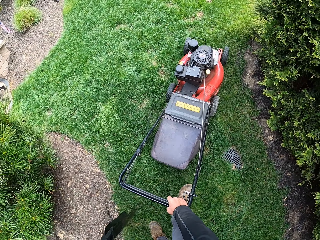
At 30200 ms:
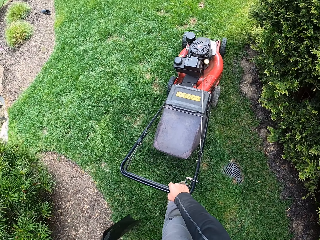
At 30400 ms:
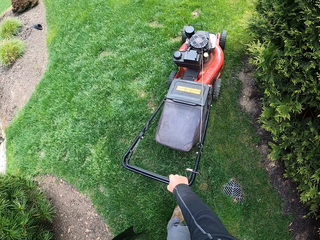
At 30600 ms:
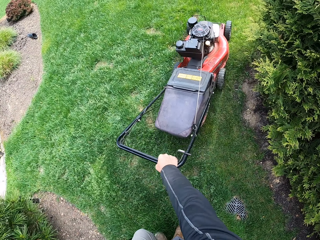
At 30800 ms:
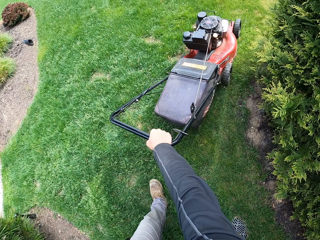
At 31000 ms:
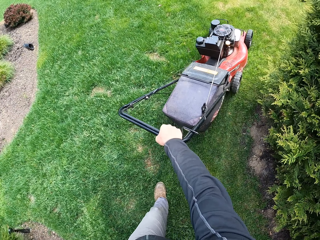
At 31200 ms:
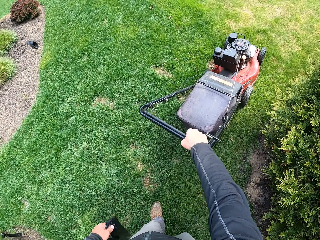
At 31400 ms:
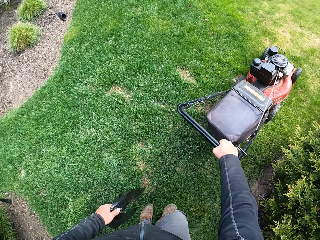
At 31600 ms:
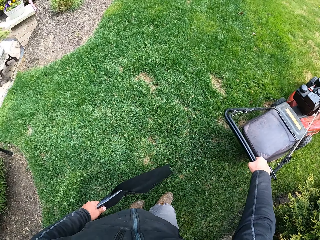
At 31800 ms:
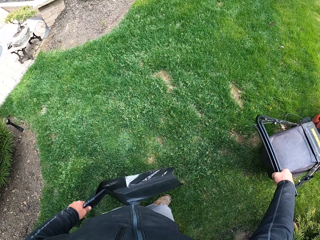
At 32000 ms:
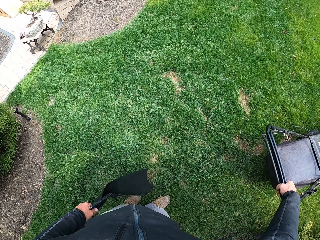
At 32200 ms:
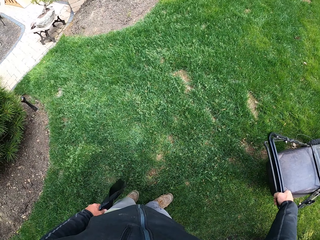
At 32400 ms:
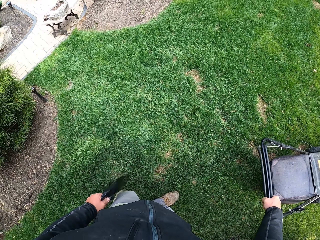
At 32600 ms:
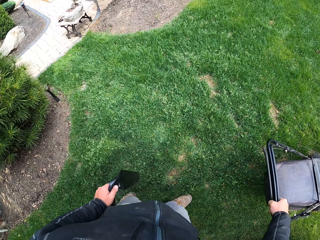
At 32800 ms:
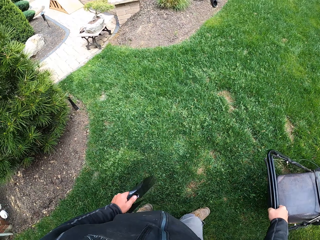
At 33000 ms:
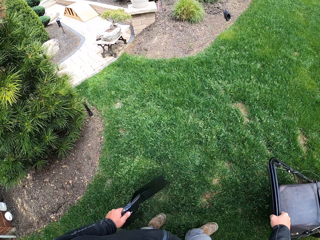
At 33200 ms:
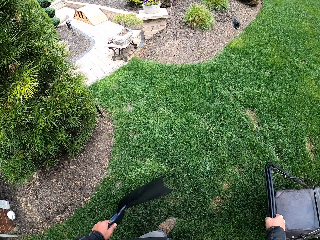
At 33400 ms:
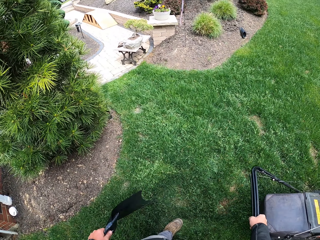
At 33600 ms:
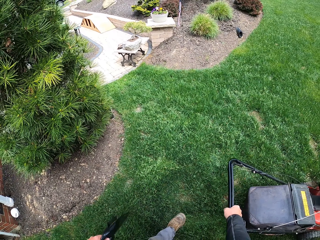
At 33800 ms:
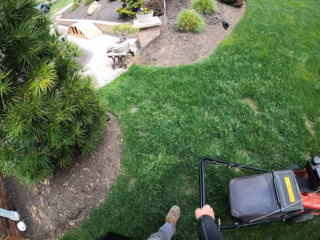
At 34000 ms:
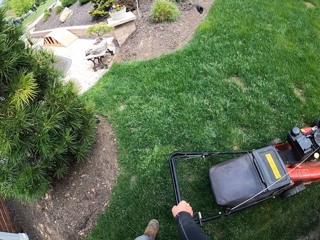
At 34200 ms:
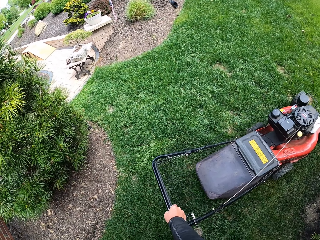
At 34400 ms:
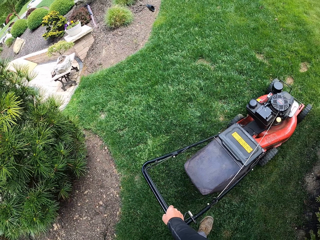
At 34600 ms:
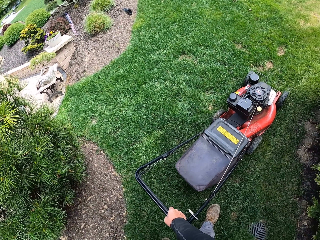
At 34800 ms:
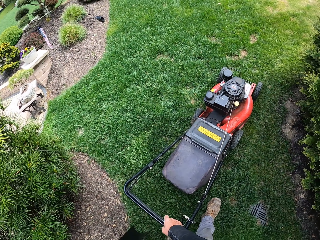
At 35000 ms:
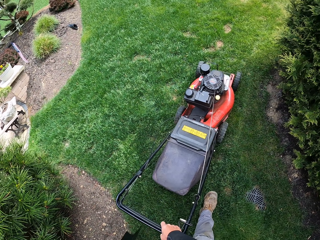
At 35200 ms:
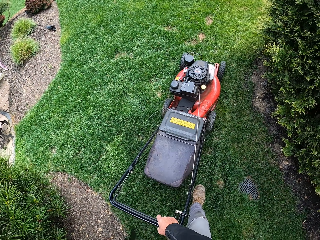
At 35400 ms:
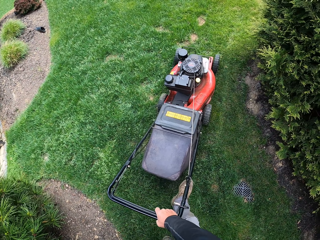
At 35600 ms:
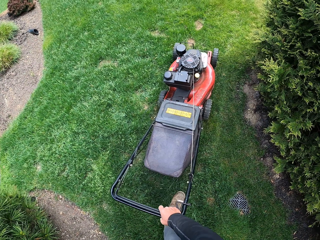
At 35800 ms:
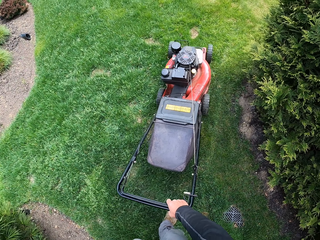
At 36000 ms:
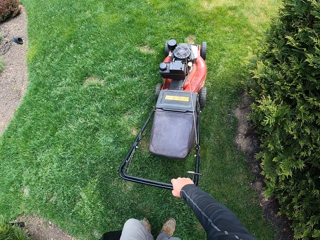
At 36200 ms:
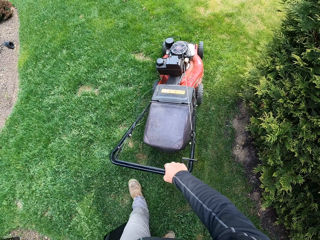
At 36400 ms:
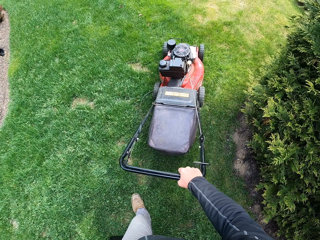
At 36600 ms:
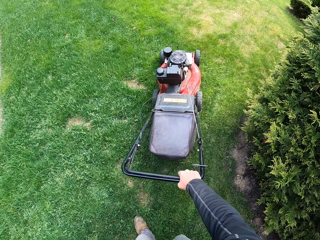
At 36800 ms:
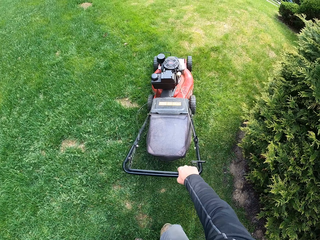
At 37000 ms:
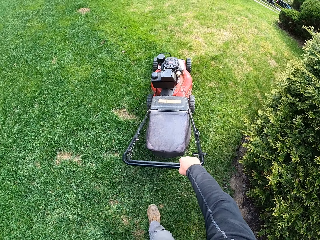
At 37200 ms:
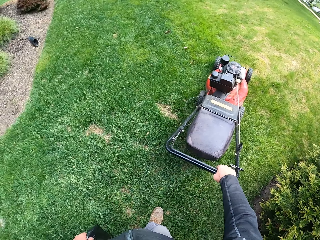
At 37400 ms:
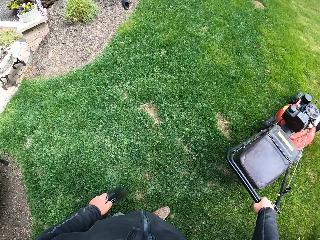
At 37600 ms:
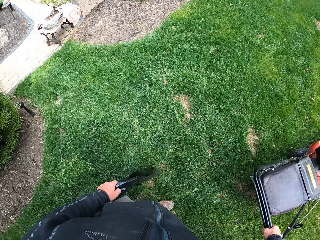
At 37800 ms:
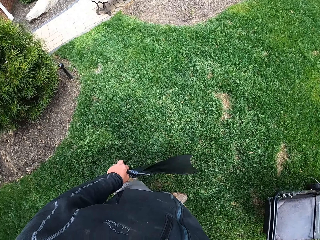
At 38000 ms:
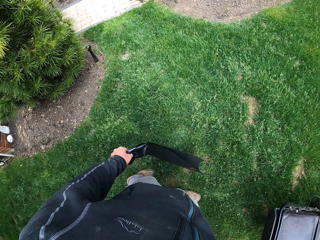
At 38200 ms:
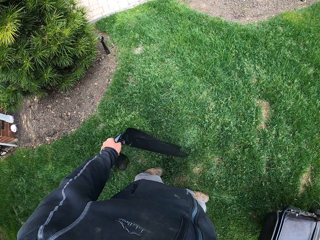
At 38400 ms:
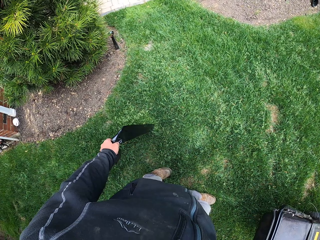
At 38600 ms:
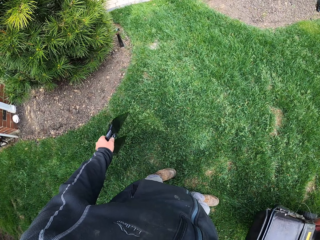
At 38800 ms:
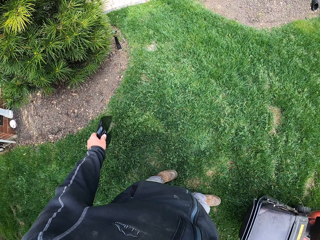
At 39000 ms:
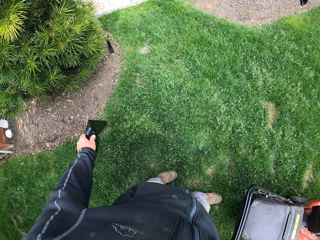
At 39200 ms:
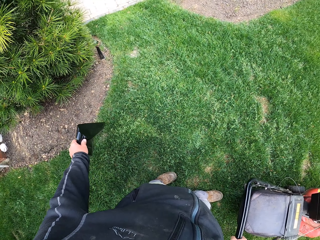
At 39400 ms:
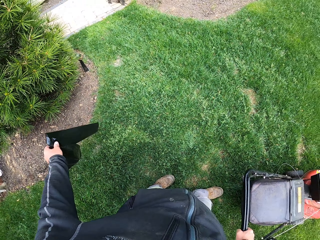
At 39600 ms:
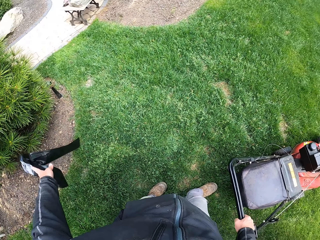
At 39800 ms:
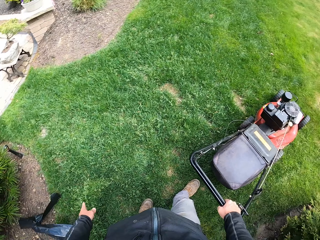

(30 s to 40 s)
The camera wearer moves the lawn mower forward. They reverse the lawn mower. They move the lawn mower forward. They cut the grass with the lawn mower machine.

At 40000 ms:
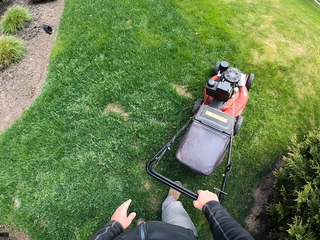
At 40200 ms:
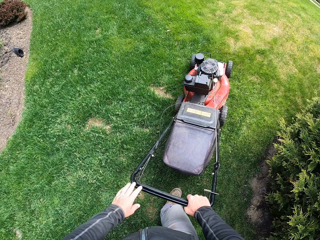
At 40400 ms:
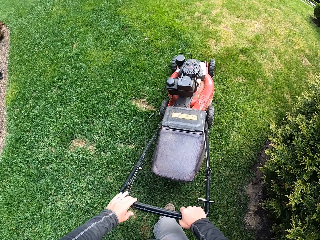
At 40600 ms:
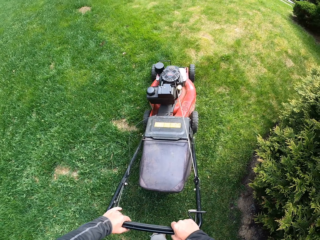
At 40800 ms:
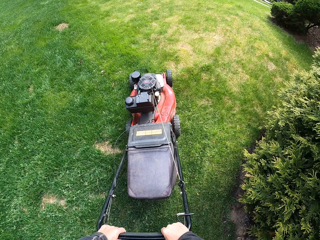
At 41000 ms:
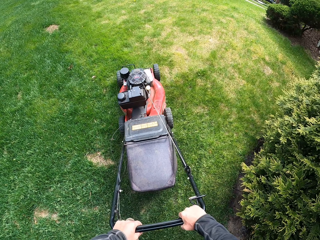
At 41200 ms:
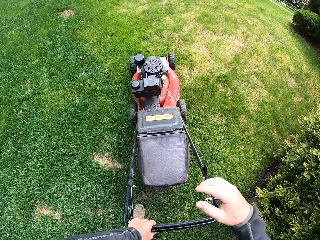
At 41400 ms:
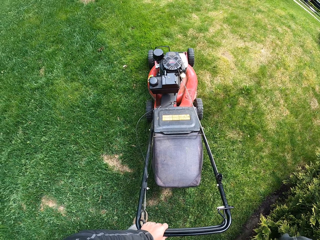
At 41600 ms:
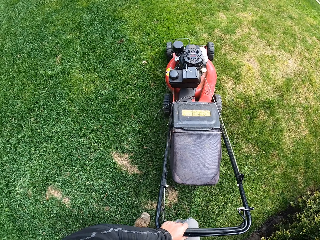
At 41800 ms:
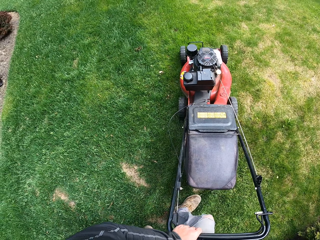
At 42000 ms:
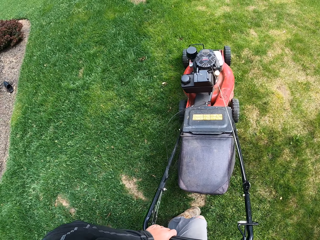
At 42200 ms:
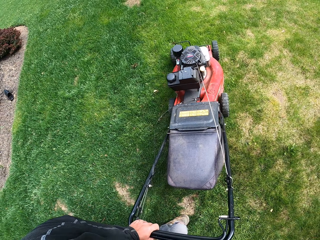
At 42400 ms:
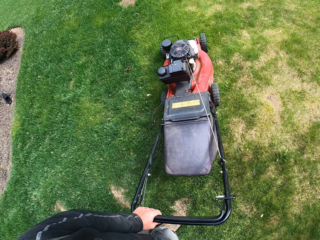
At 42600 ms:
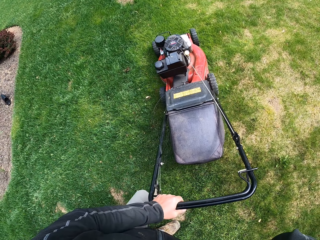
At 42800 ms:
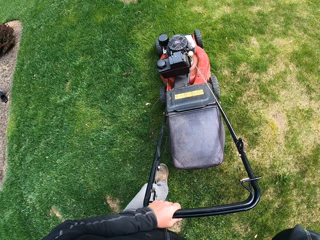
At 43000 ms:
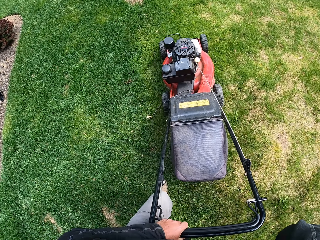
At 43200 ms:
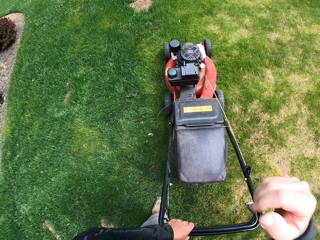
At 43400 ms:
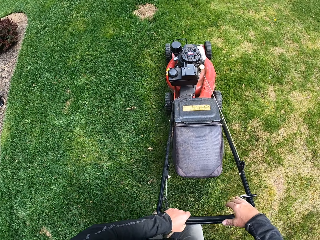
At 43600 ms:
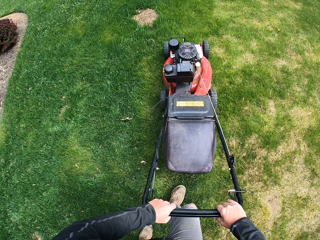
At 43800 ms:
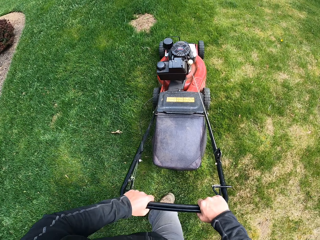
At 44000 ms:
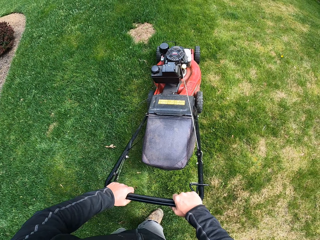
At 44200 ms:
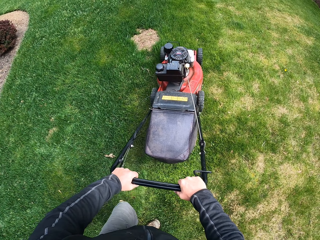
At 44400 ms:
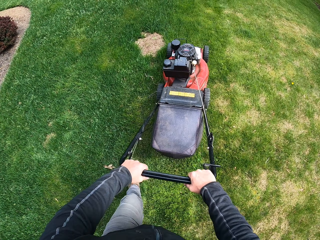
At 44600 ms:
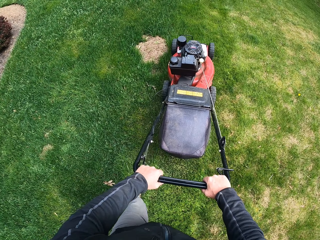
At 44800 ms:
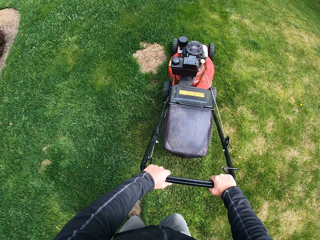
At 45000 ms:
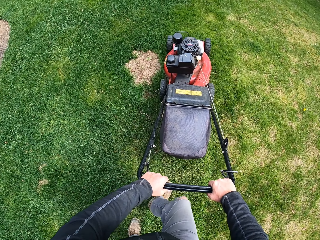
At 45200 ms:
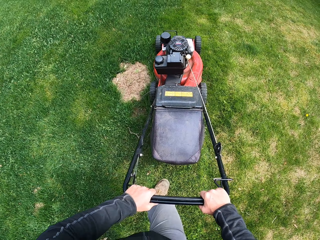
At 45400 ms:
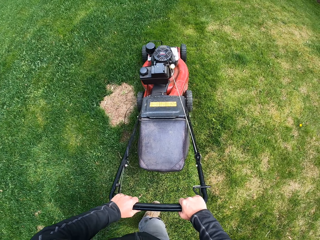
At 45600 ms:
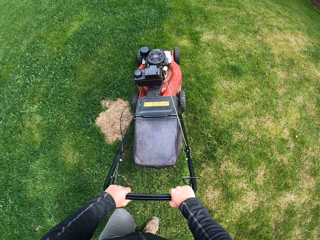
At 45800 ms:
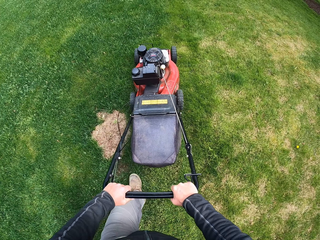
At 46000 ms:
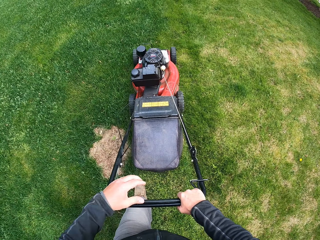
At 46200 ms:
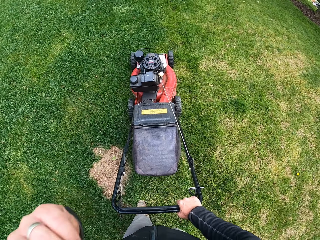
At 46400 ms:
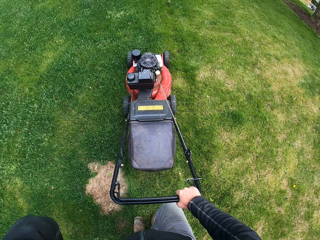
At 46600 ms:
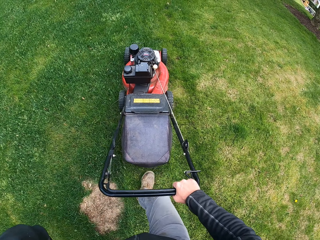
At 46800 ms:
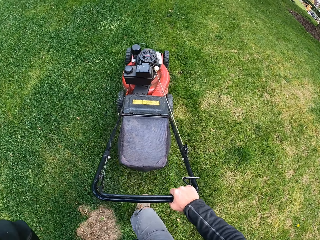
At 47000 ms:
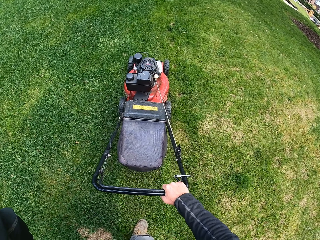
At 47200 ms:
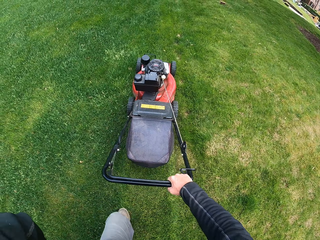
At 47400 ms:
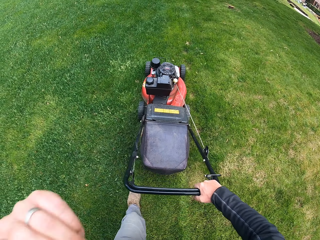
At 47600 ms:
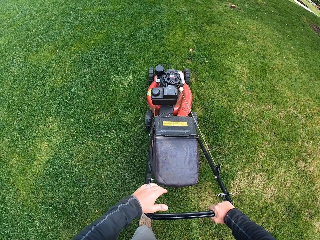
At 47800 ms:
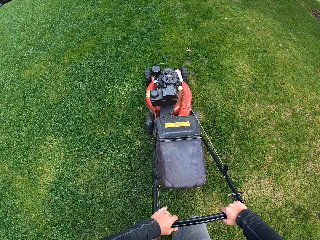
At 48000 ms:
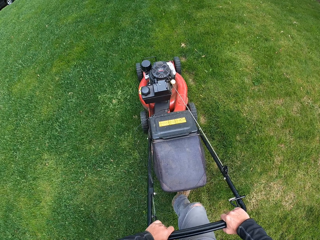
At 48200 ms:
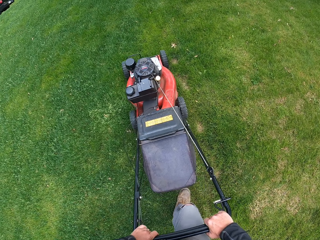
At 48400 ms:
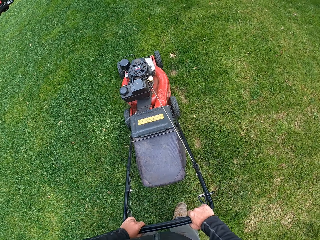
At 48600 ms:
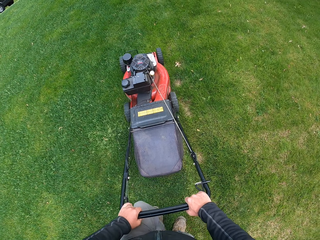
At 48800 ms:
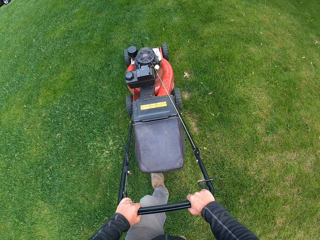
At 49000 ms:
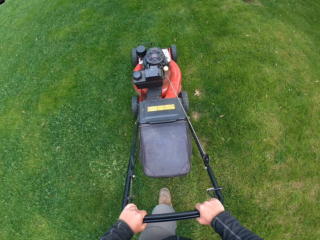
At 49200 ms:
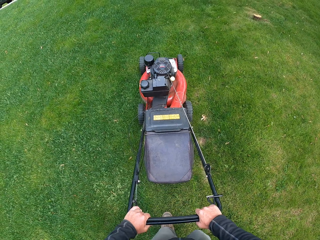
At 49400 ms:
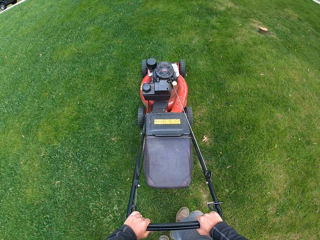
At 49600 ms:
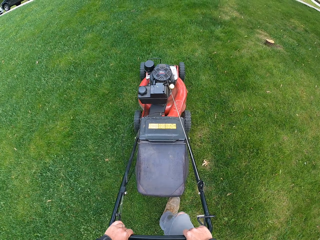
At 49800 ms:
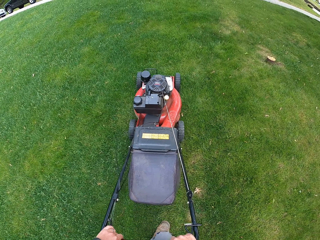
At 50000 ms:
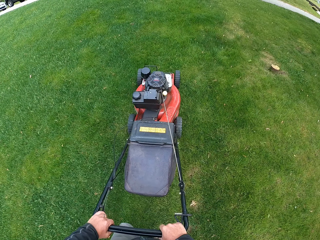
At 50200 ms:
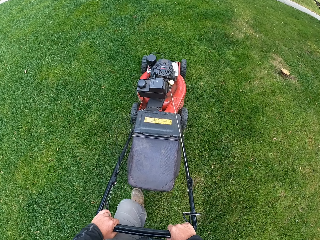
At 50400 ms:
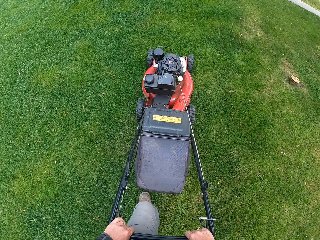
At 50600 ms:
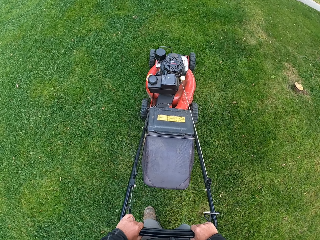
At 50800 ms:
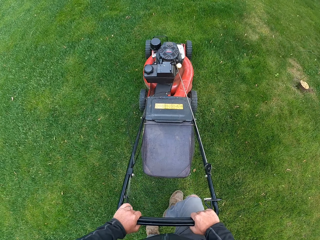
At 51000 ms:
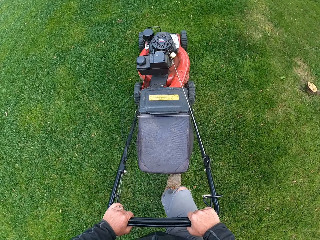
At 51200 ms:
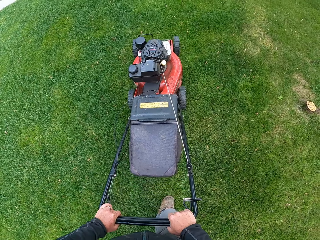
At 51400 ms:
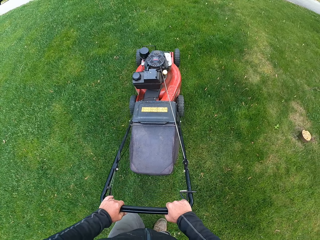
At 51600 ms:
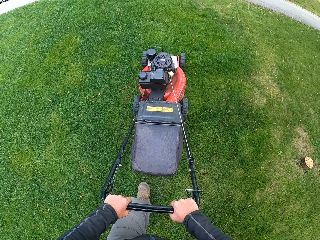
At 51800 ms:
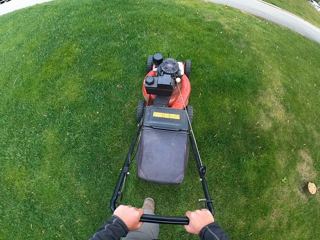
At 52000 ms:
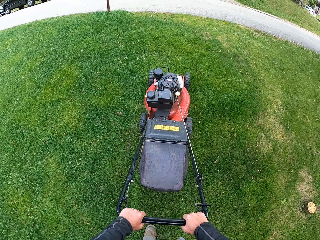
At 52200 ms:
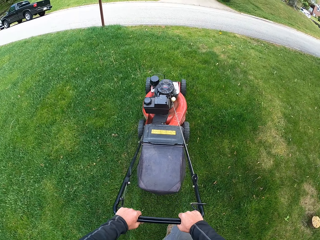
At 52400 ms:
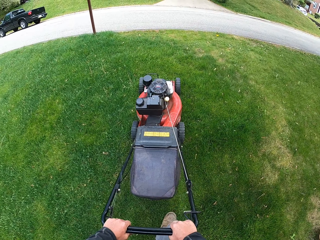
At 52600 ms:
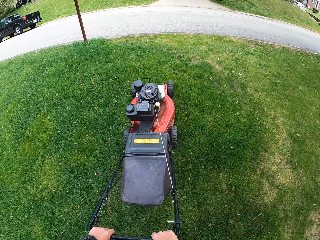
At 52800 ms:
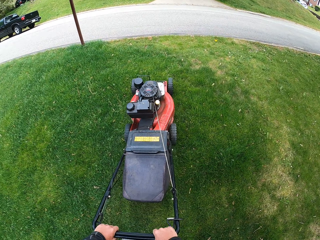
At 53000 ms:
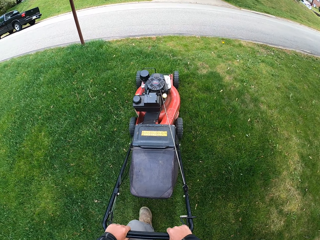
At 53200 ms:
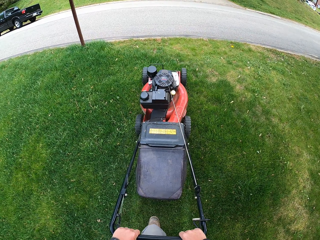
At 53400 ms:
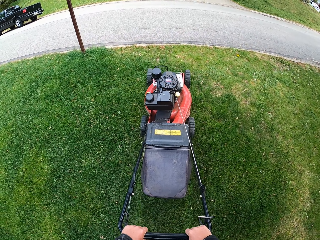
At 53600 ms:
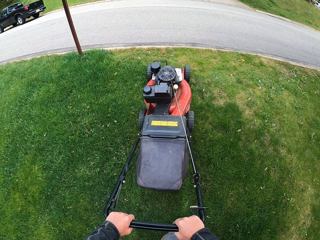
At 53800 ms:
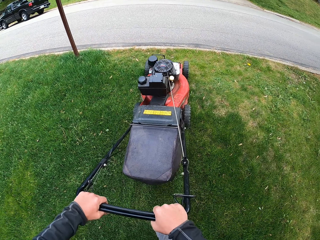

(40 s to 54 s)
The camera wearer throws the polythene paper on the ground. They hold the lawn mower with both hands. They cut the grass with the lawn mower machine. They adjust the camera. They touch the face with the right hand. They hold the lawn mower with both hands again. They cut the grass with the lawn mower machine again. They touch the face with the left hand. They hold the lawn mower with both hands again. They cut the grass with the lawn mower machine again.
